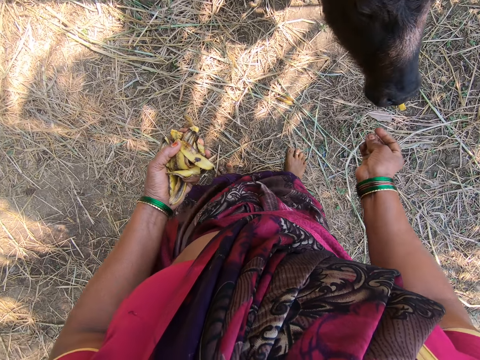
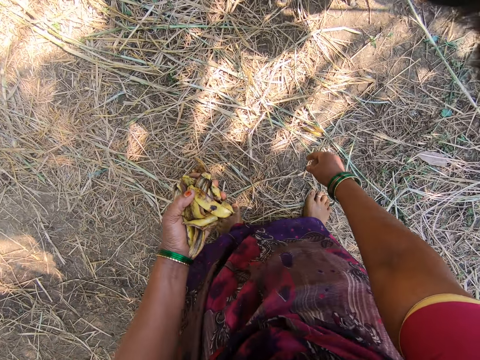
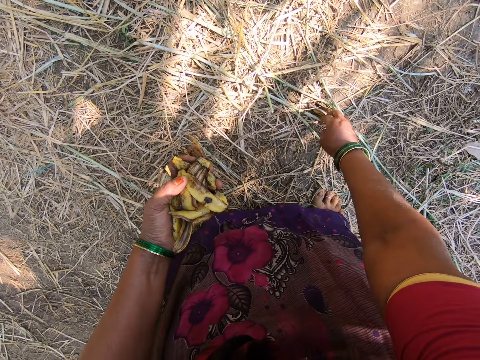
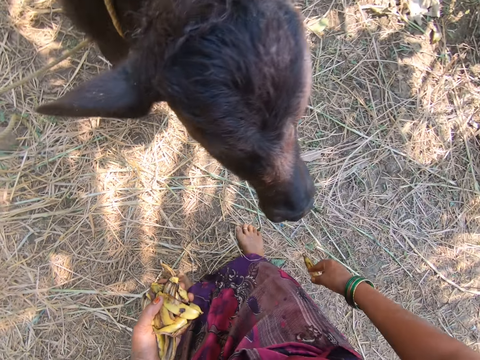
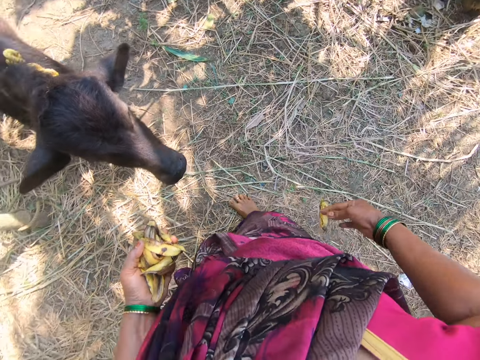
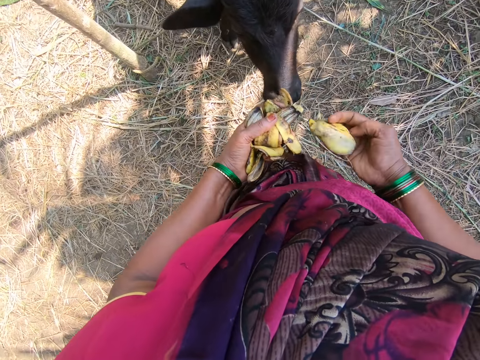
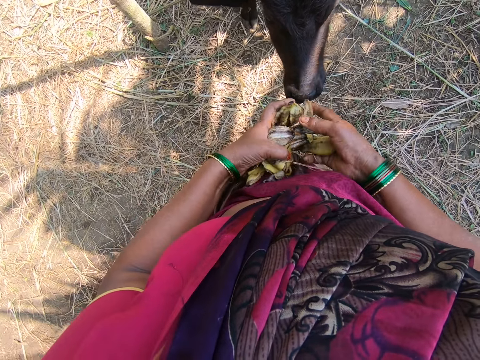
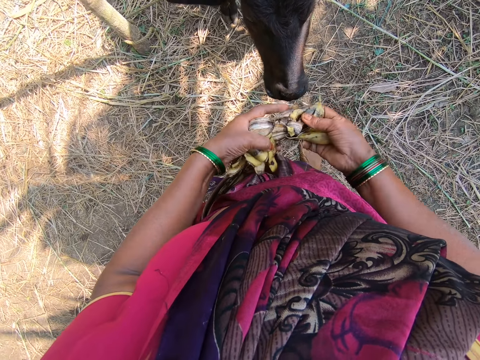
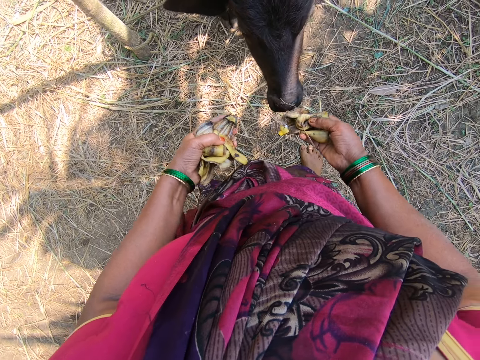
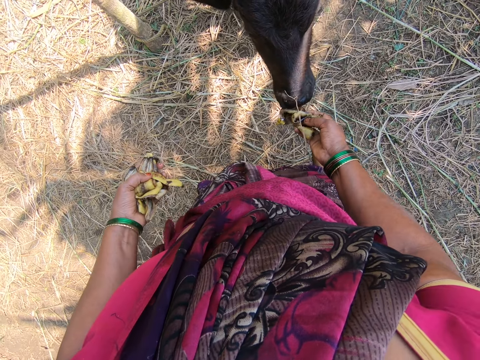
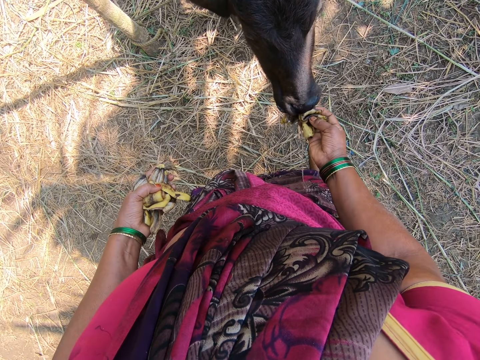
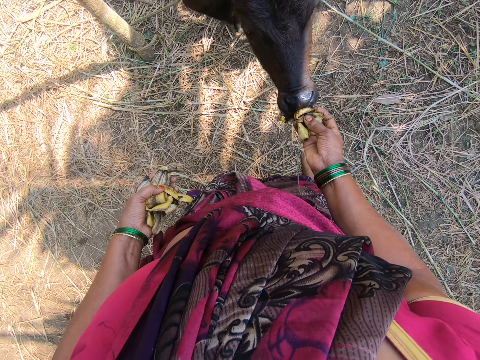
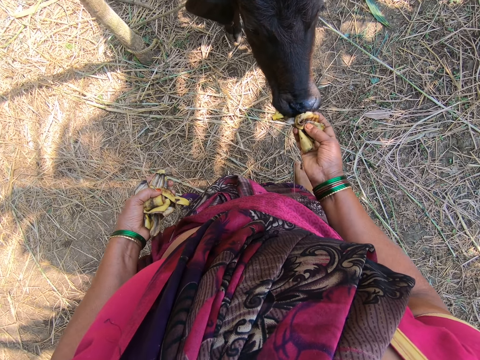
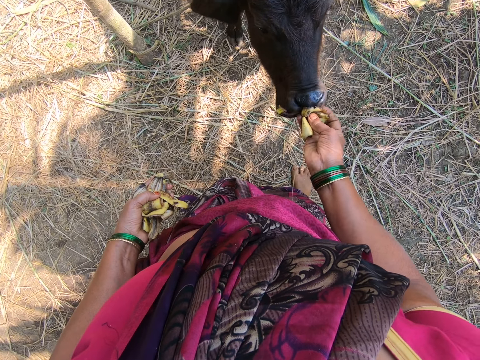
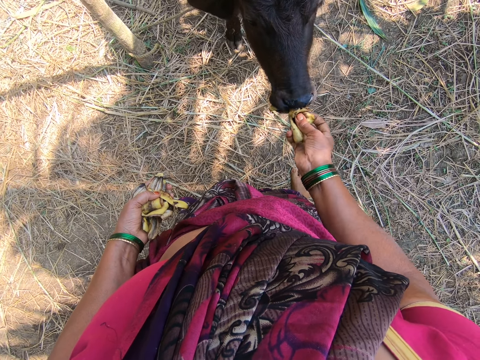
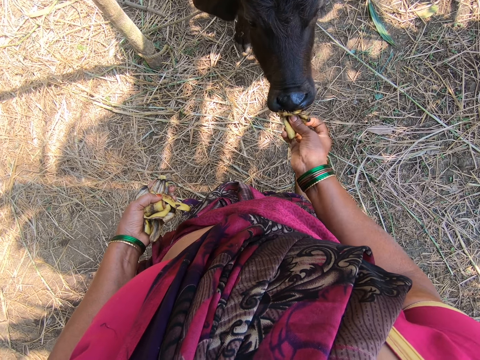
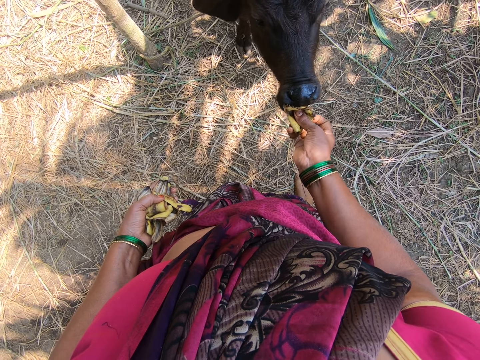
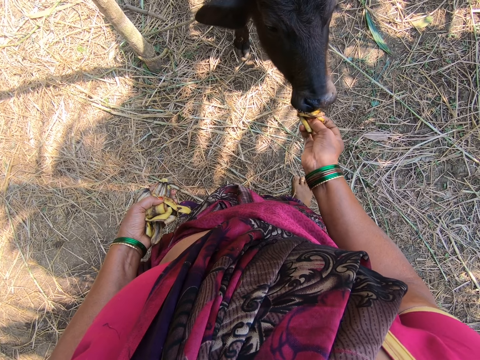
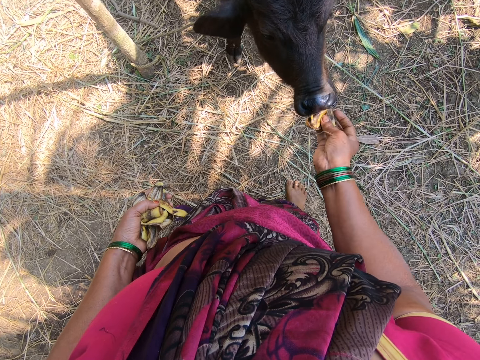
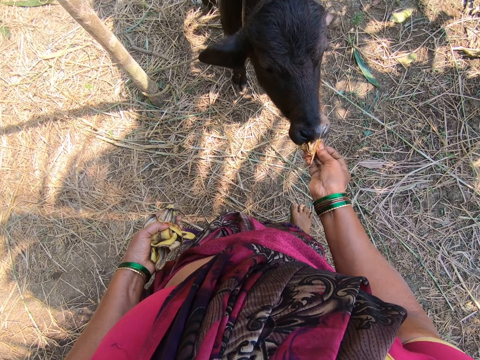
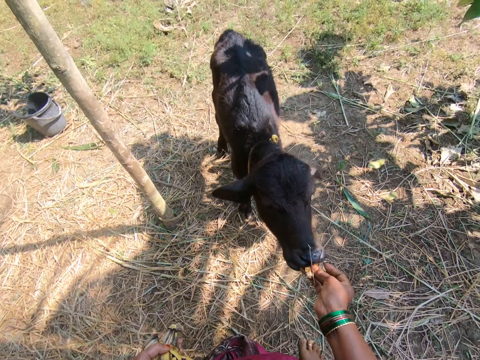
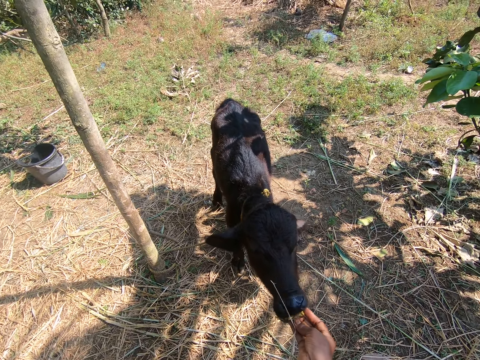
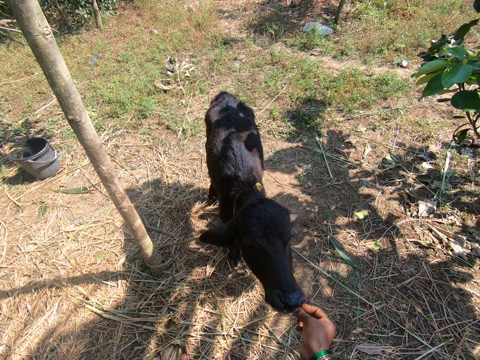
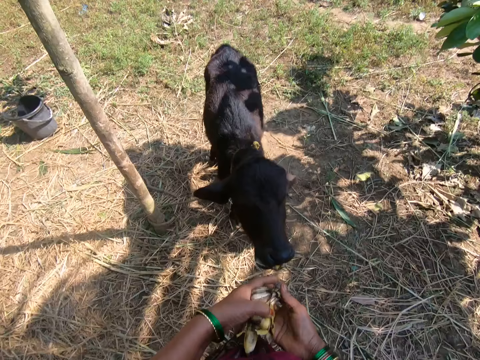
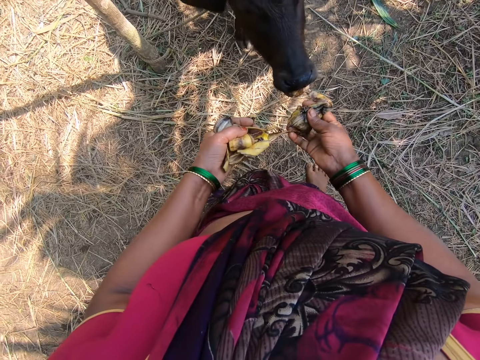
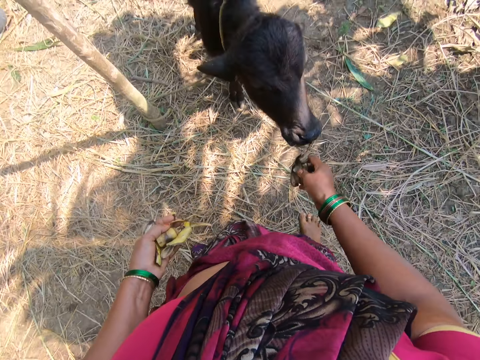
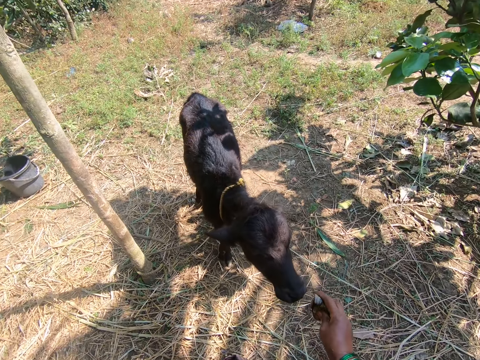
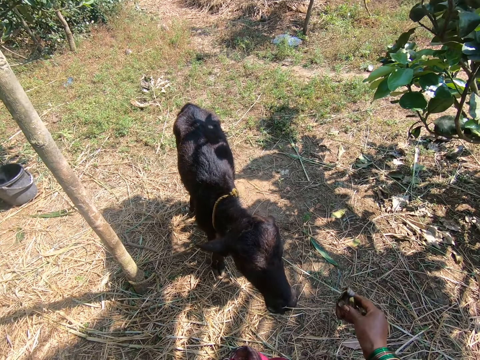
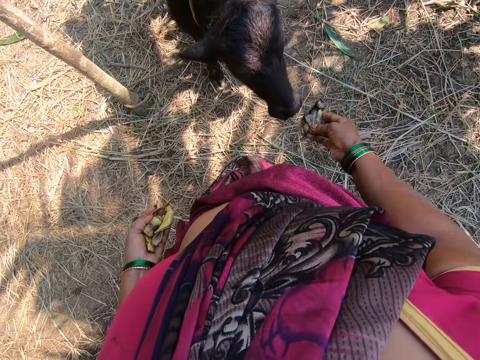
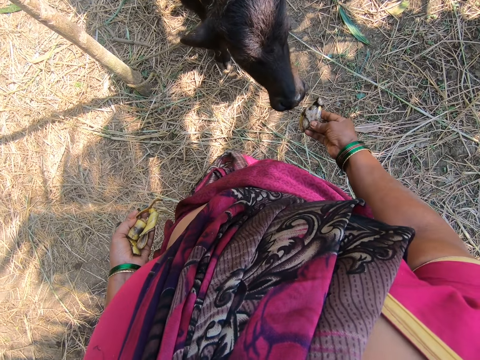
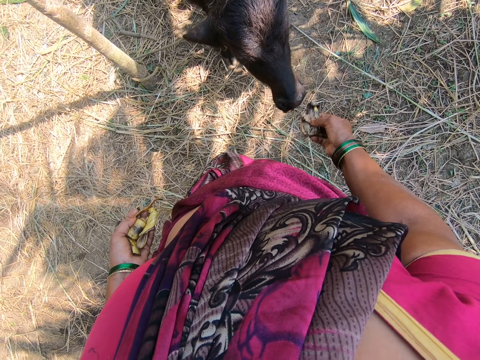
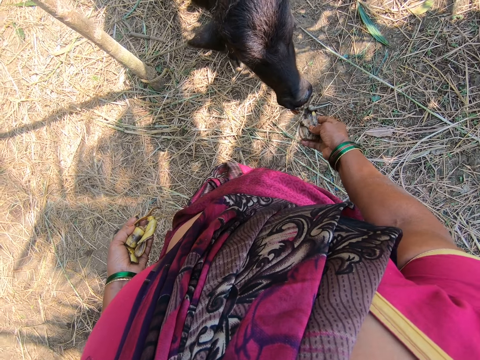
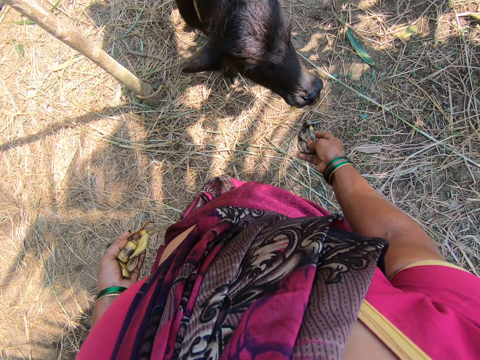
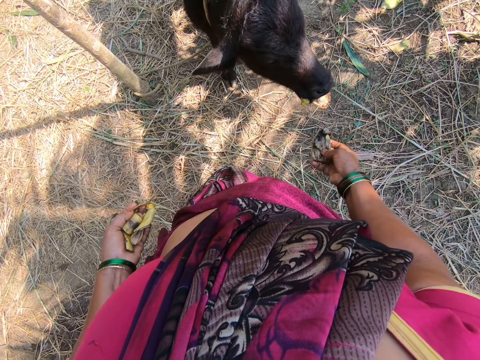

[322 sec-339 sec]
The camera wearer bends down, picks a plantain peel on the floor with her right hand and stands up. She adjusts the plantain in both her hands. She picks the banana peels on her left hand. She gives the goat or calf in the garden the plantain peel in her right hand. She picks more plantain peel from her left hand to her right hand. She removes the dried grass on the calf's muzzle. She gives the goat in the garden the plantain peel in her right hand. She drops the dried grass on the ground. She holds the banana peels.

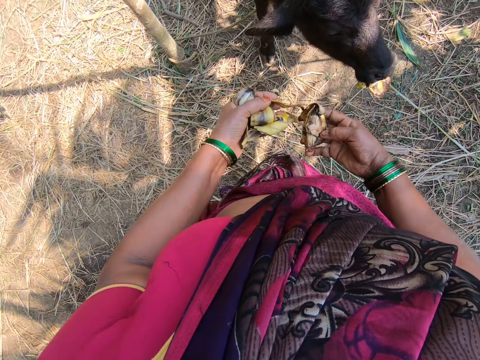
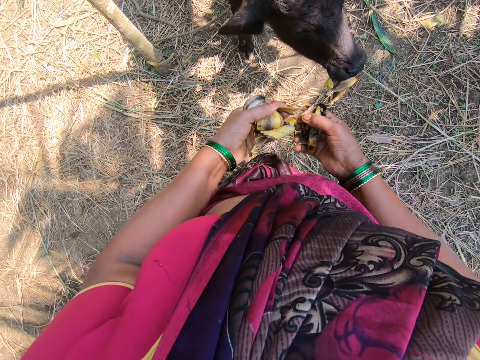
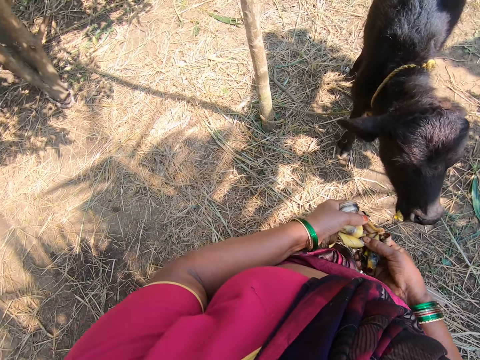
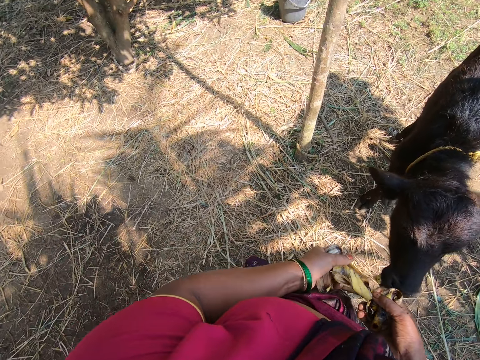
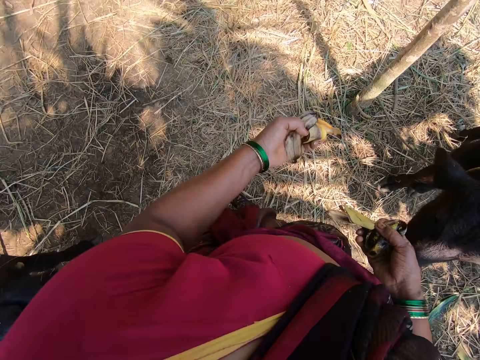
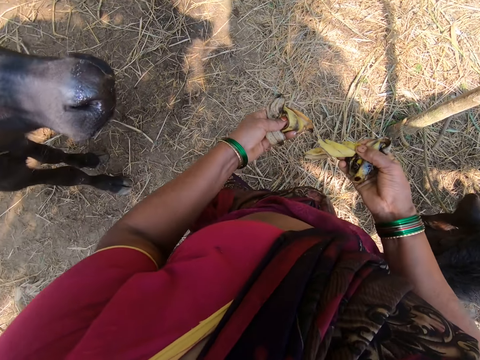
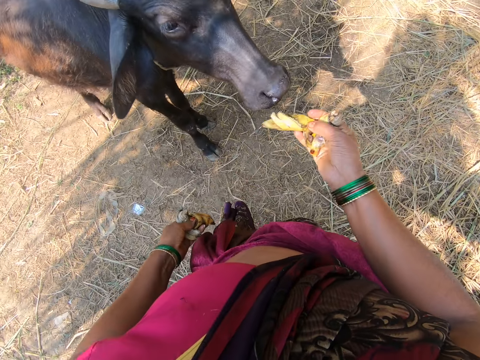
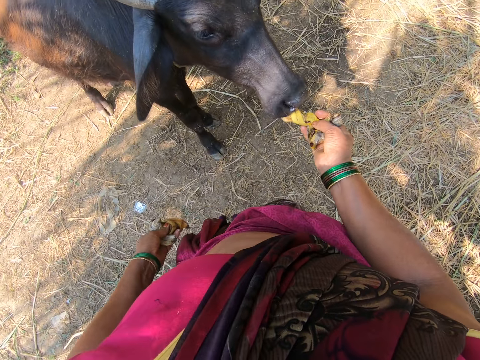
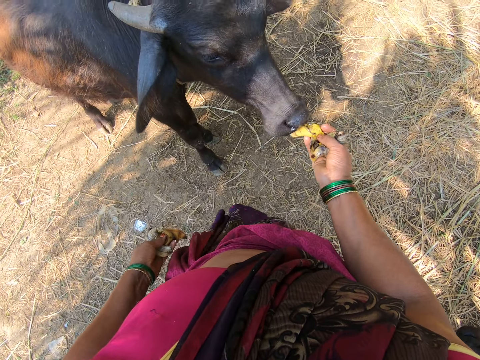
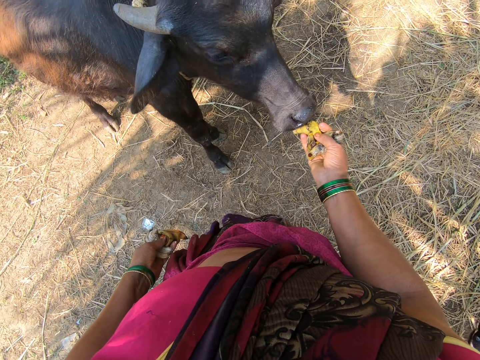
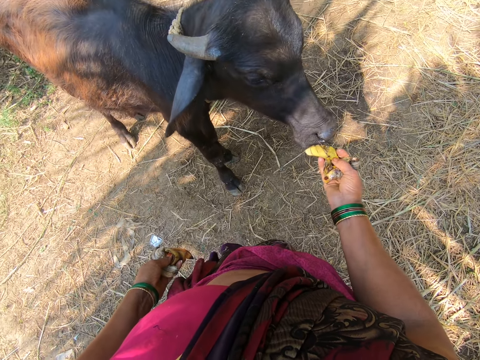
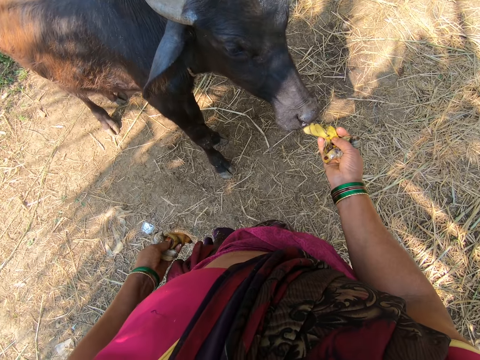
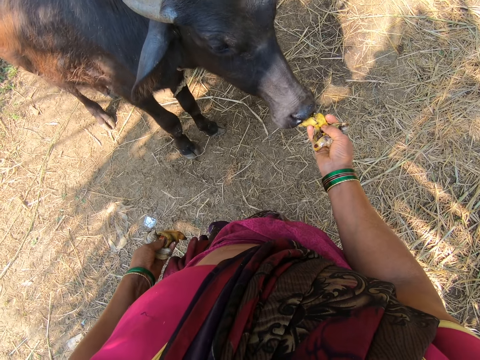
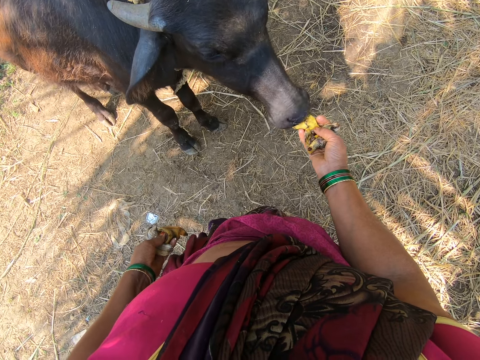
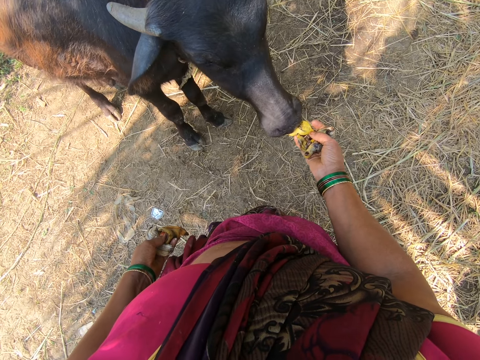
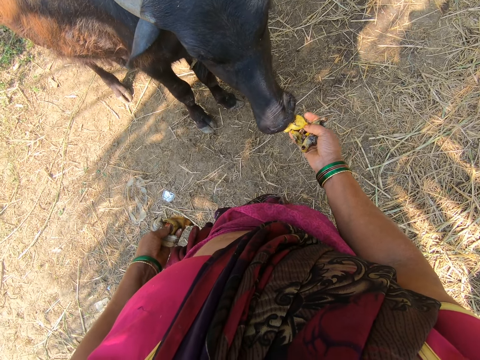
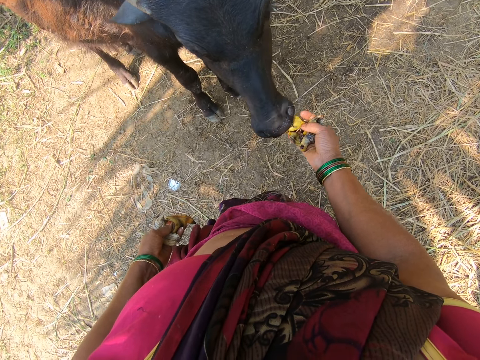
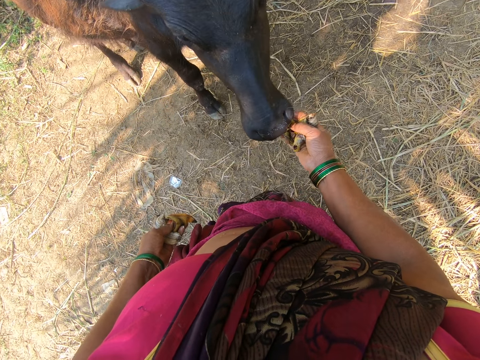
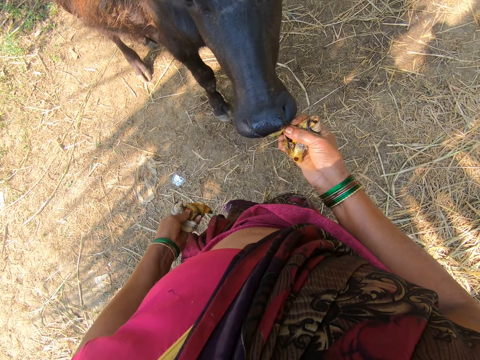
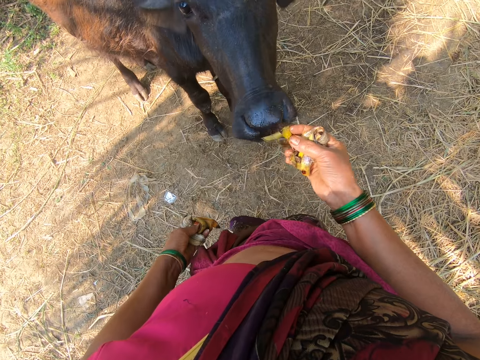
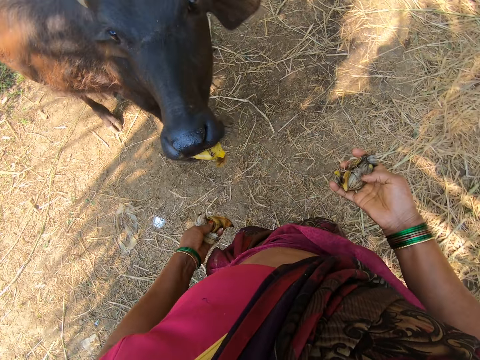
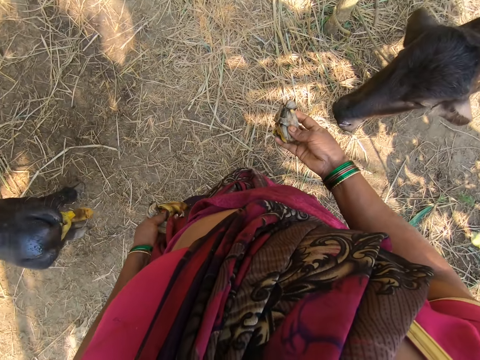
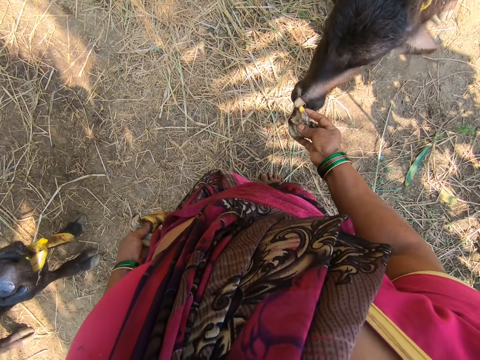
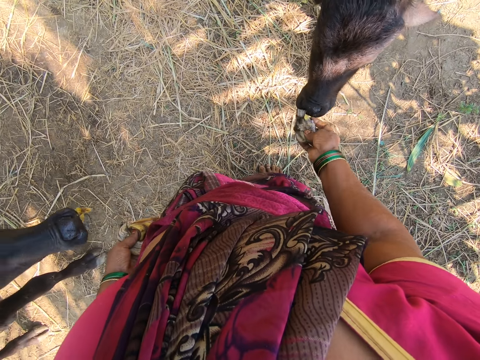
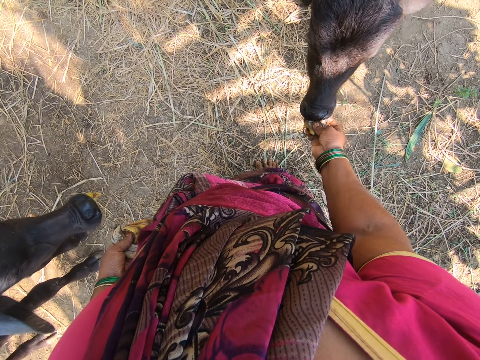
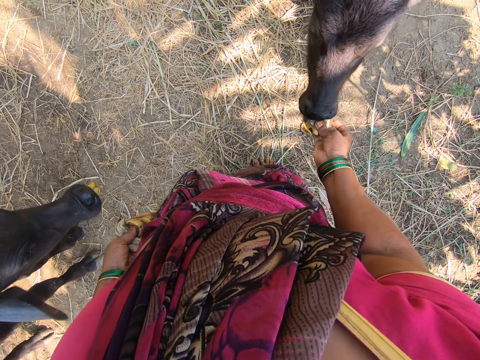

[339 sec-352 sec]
The camera wearer picks more plantain peel from her left hand to her right hand. She turns. She gives another goat or calf in the garden the plantain peel in her right hand. She gives the goat in the garden the plantain peel in her right hand.
